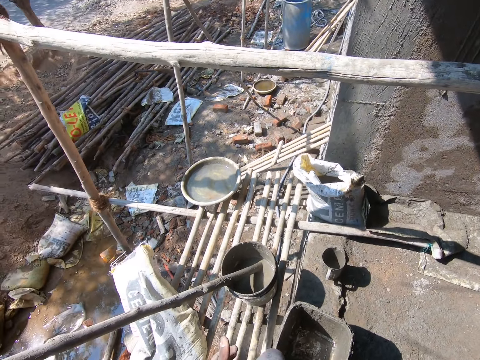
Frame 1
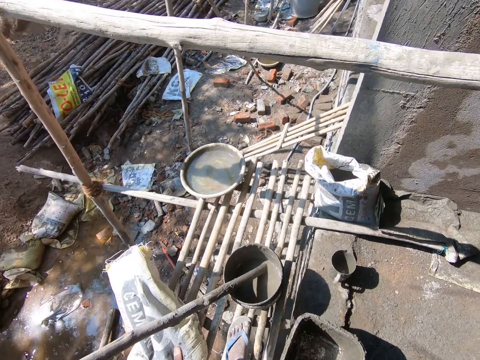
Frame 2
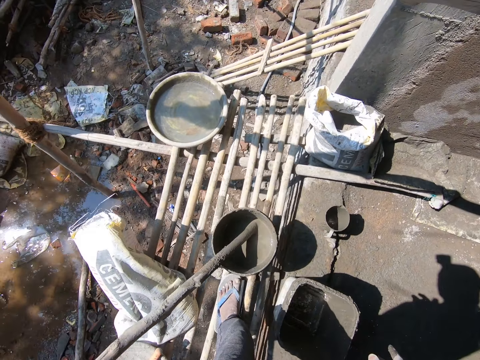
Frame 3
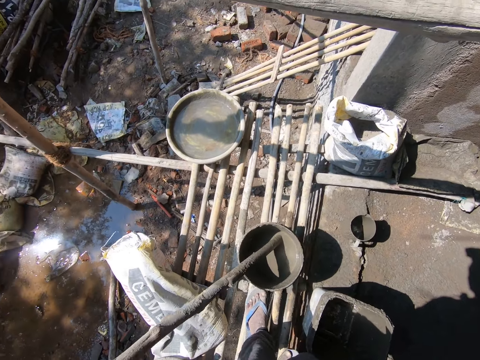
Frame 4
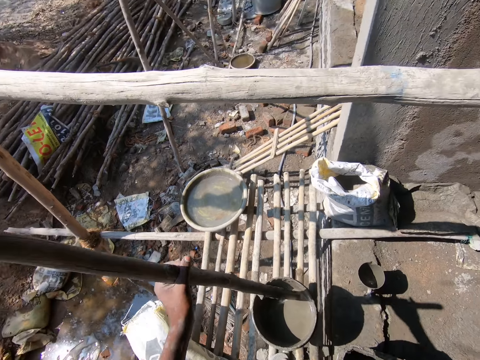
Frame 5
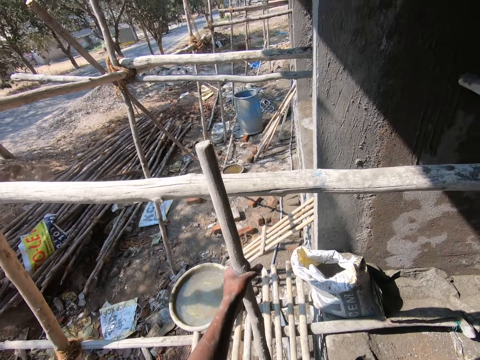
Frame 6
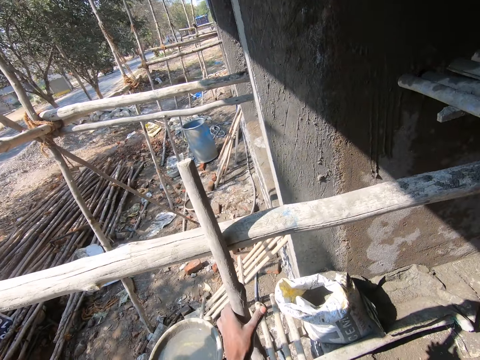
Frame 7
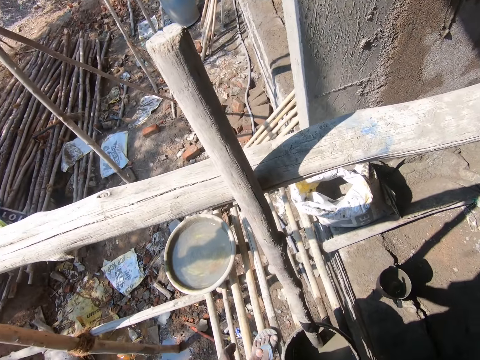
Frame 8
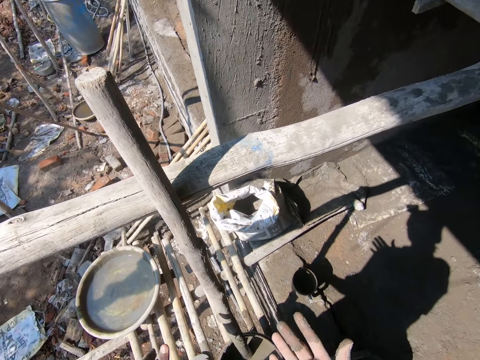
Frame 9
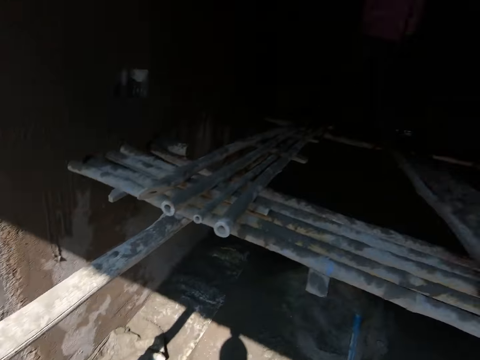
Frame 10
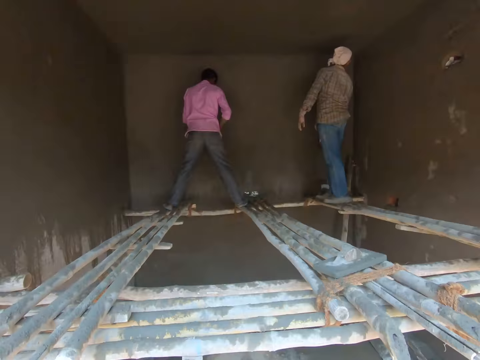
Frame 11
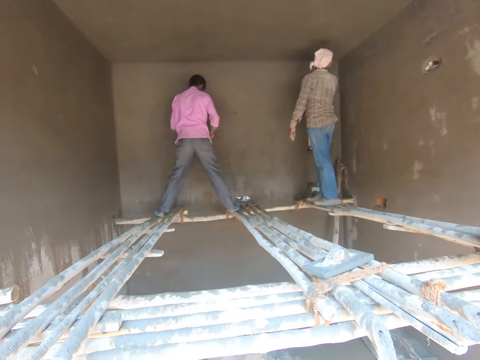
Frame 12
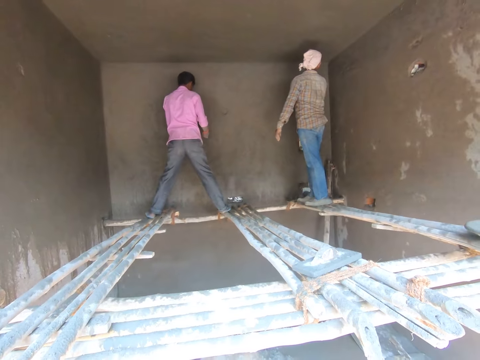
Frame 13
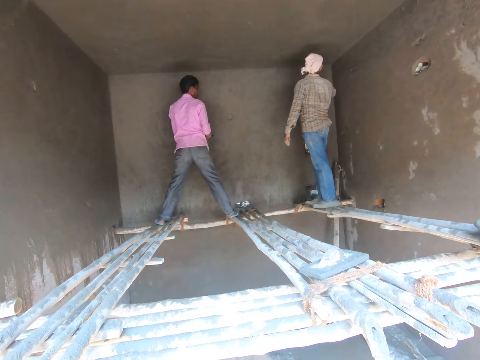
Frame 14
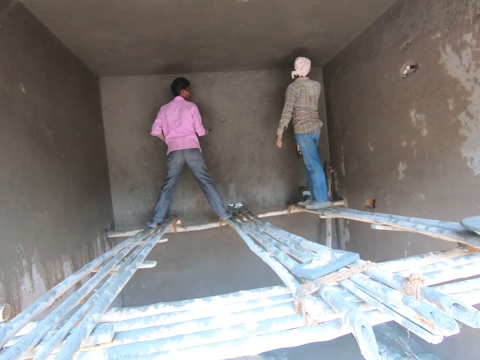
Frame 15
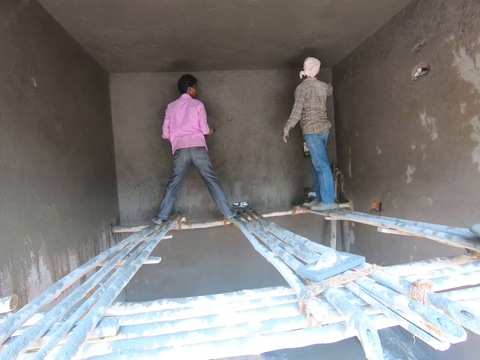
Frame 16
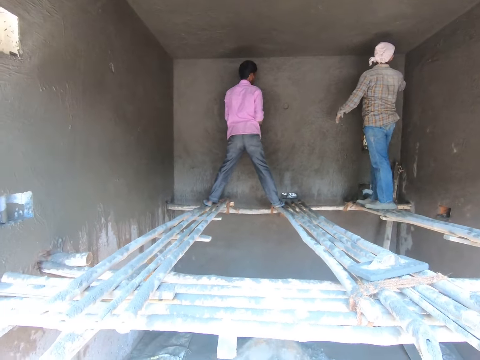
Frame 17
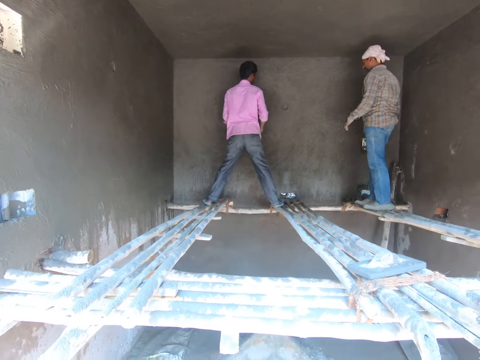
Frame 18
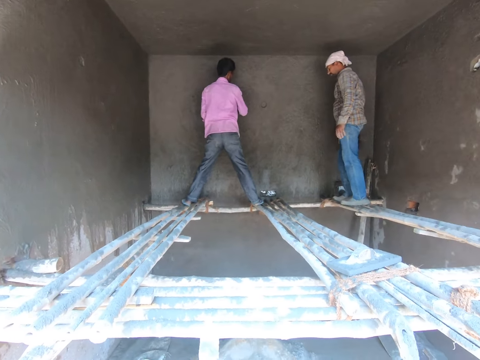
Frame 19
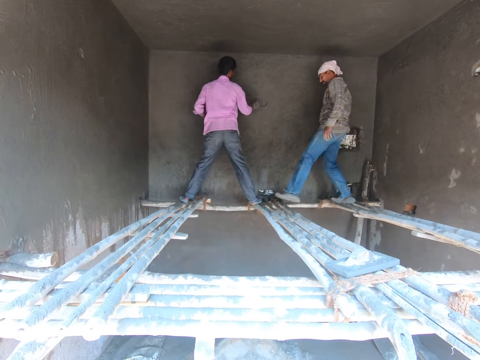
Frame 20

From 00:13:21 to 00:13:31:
The camera wearer touches wood. He places the mixing stick on the ladder. He looks at the wall. He looks at his colleagues inside the room.

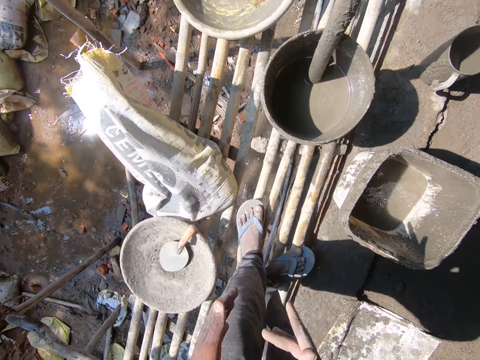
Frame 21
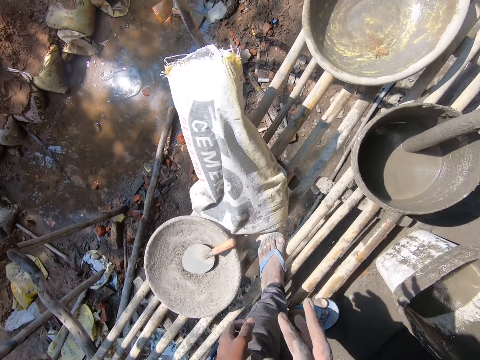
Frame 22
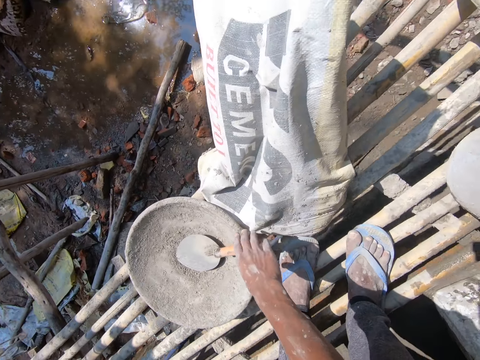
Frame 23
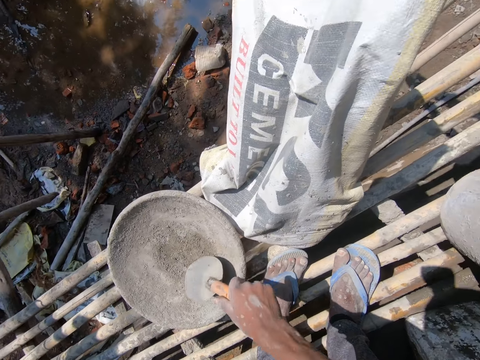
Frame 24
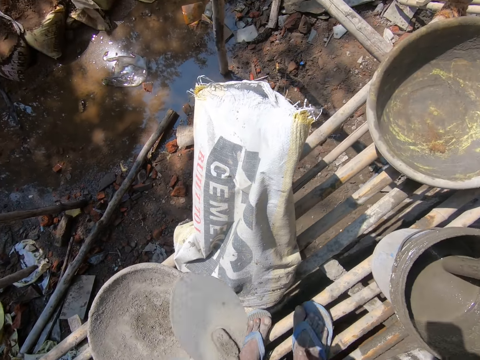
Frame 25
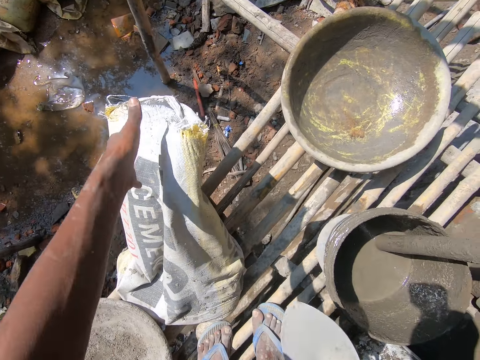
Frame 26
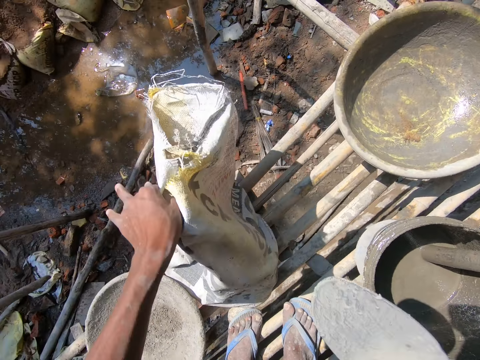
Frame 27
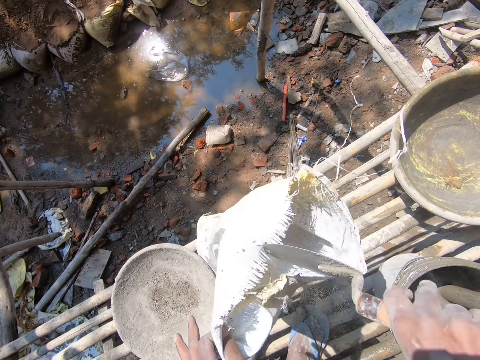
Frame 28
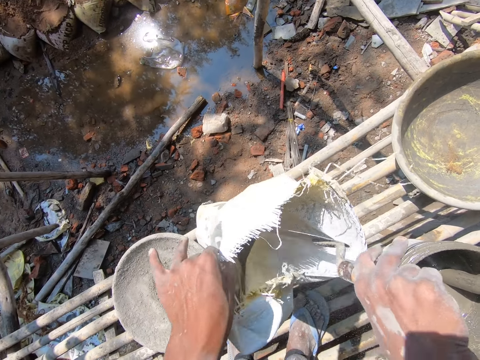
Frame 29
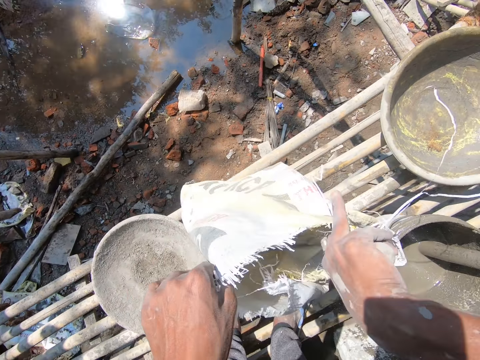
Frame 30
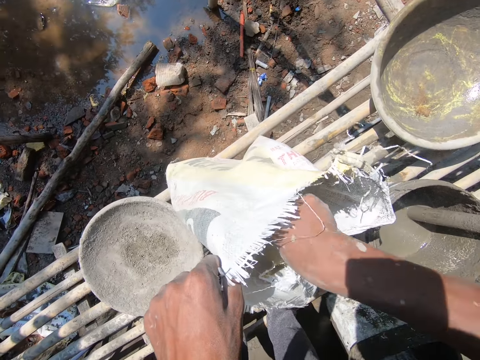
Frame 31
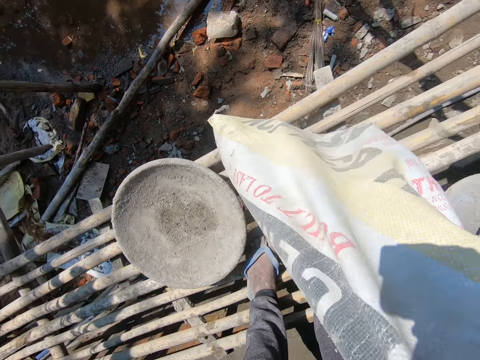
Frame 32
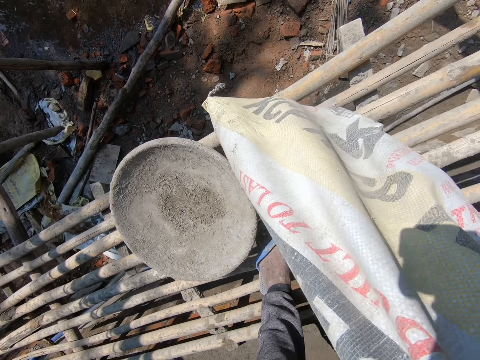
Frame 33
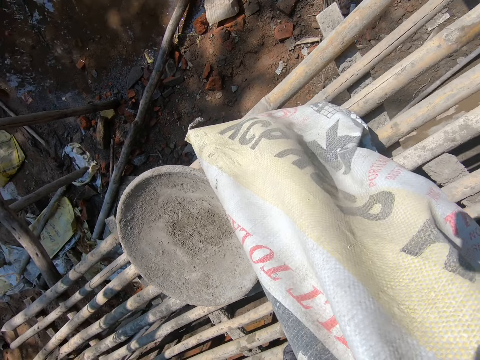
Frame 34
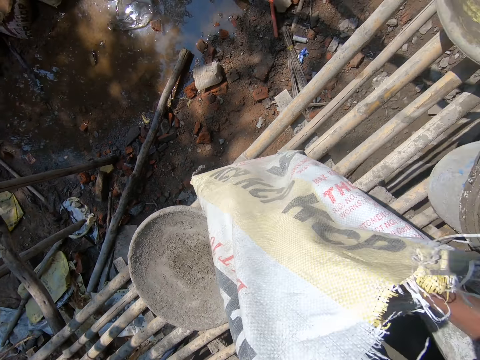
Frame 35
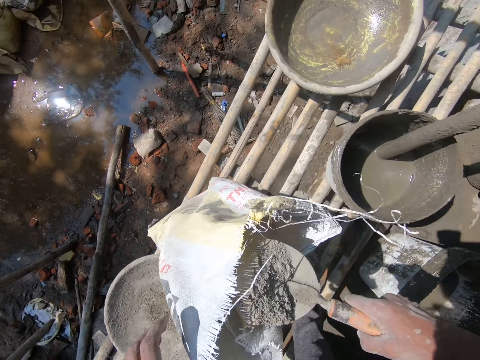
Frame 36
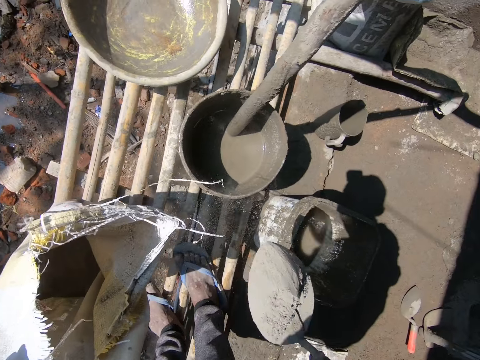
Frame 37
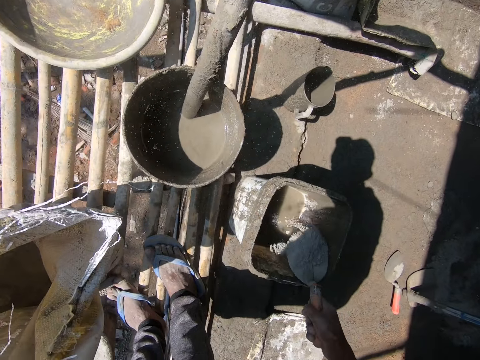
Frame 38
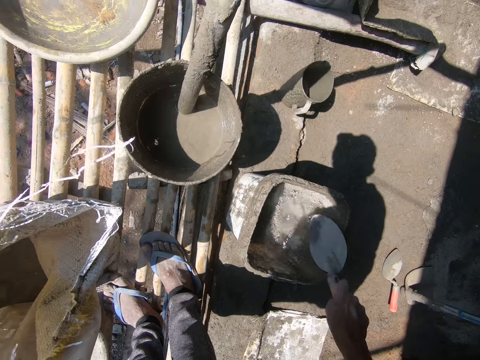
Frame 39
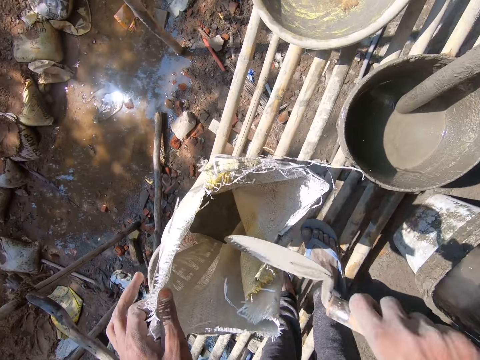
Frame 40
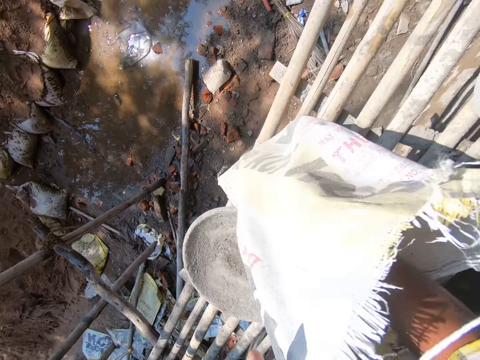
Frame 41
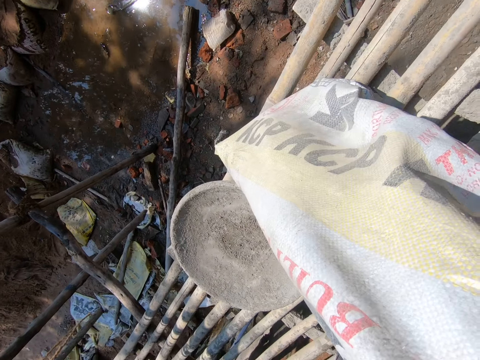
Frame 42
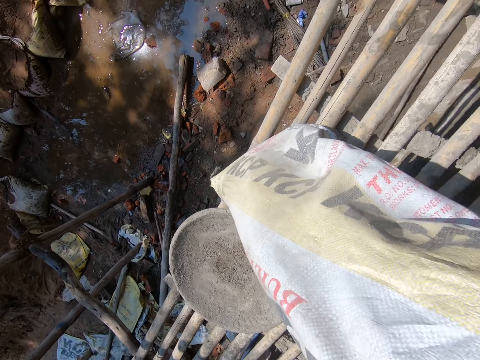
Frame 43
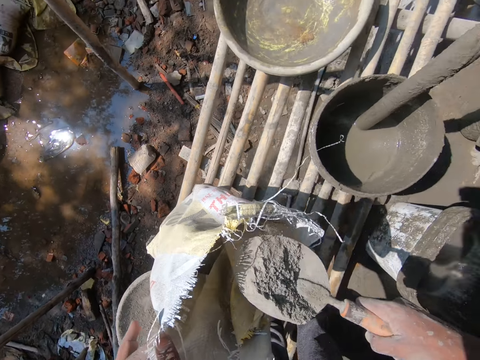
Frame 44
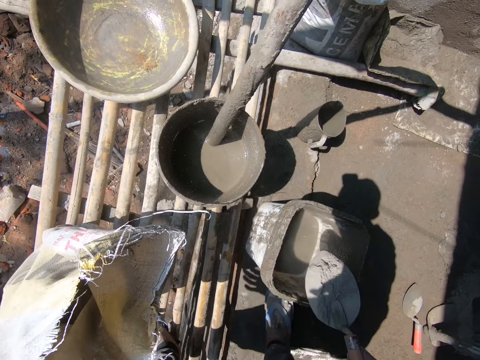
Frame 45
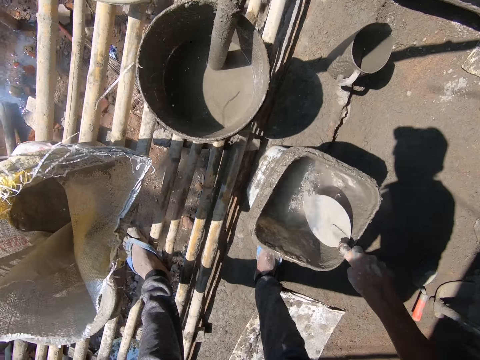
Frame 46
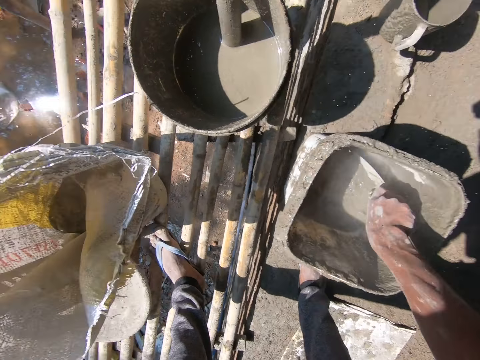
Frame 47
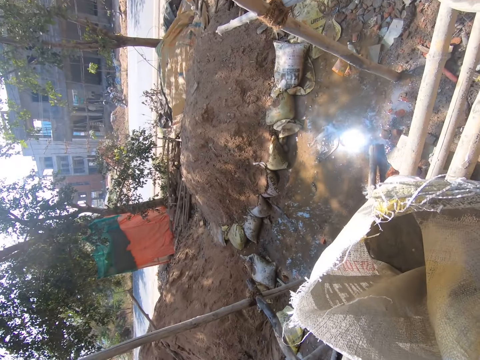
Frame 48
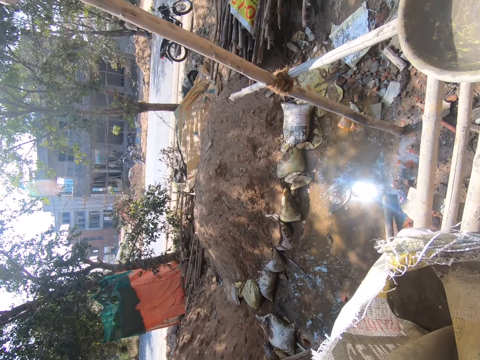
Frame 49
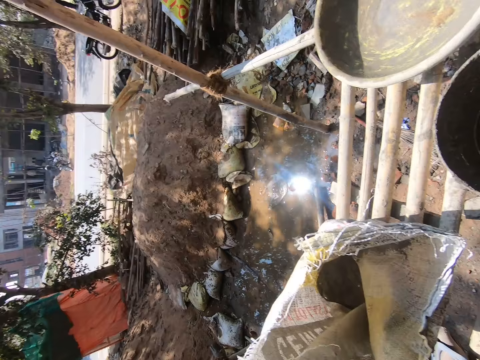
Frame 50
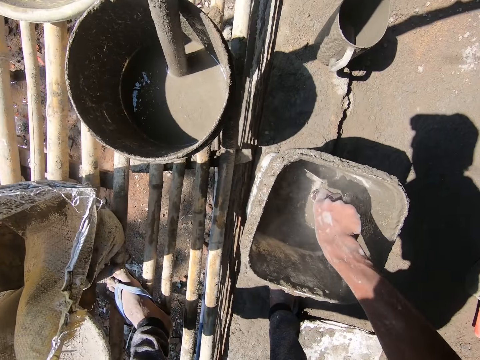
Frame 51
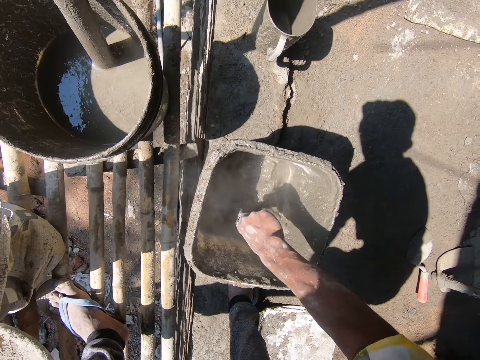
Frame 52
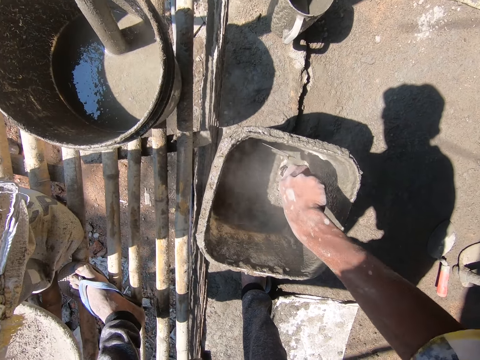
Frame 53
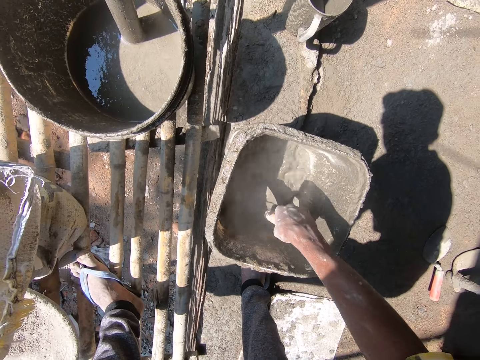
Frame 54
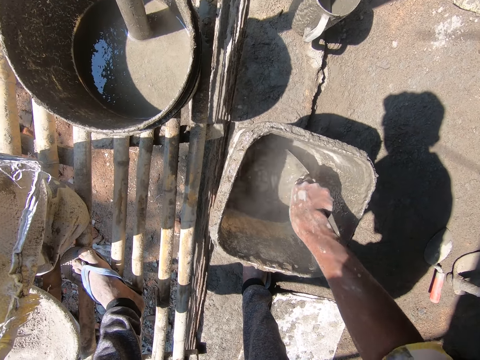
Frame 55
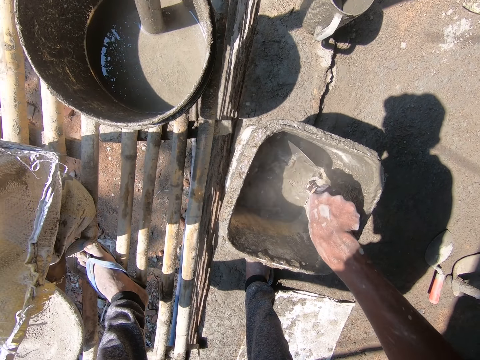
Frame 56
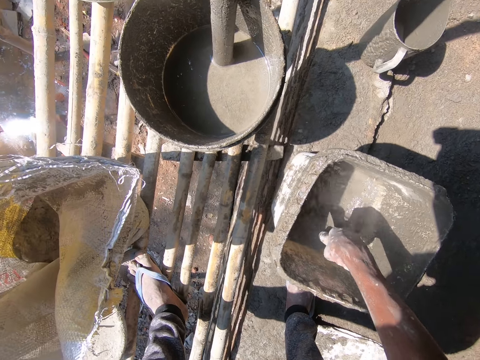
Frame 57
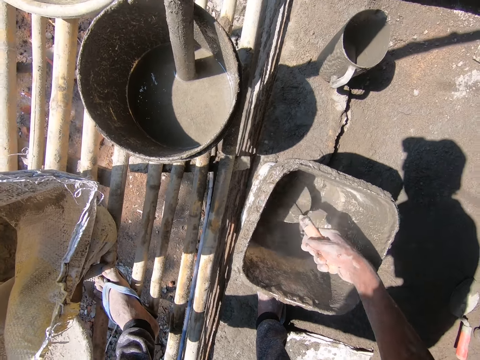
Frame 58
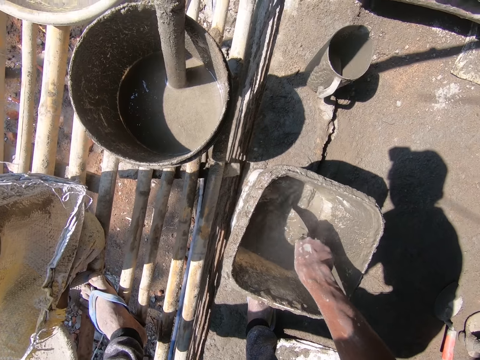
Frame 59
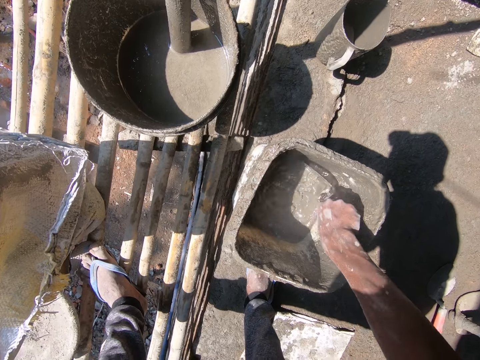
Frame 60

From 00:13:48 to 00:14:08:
The camera wearer wipes his hands. He picks up a trowel from the tray. He touches a bag of cement. He inserts the trowel in the sack. He scoops cement with the trowel. He pours the cement in the bucket. He scoops cement with the trowel. He inserts the trowel in the sack. He pours the cement in the bucket. He looks around the construction site. He mixes the content in the bucket.
